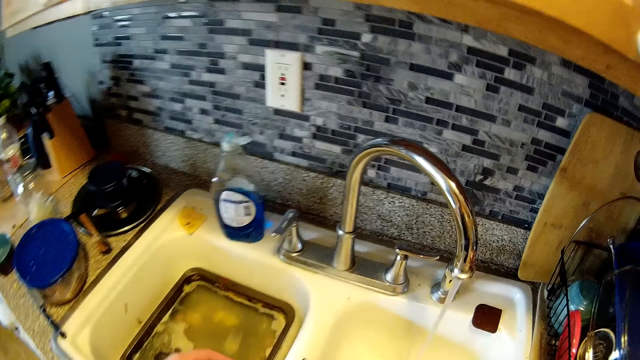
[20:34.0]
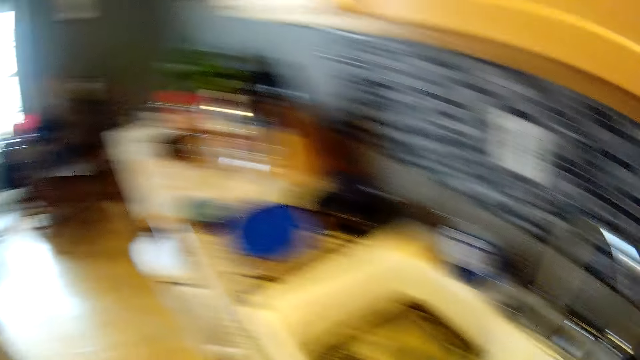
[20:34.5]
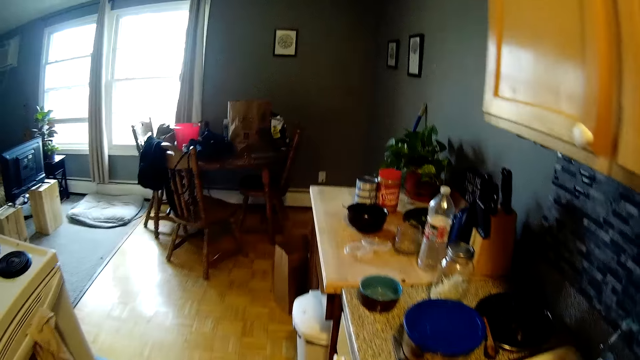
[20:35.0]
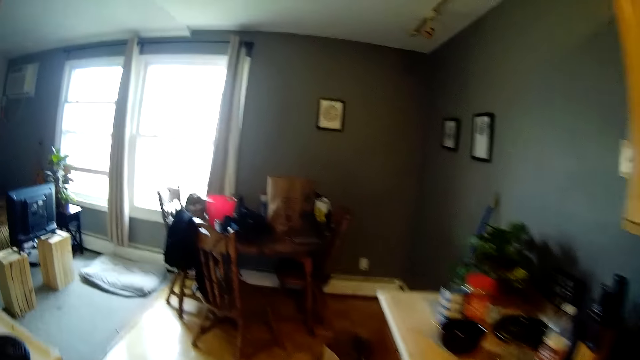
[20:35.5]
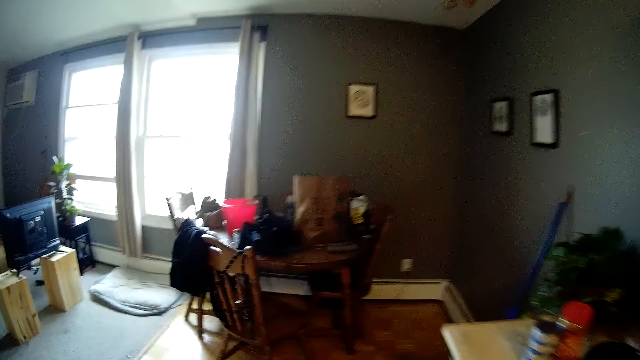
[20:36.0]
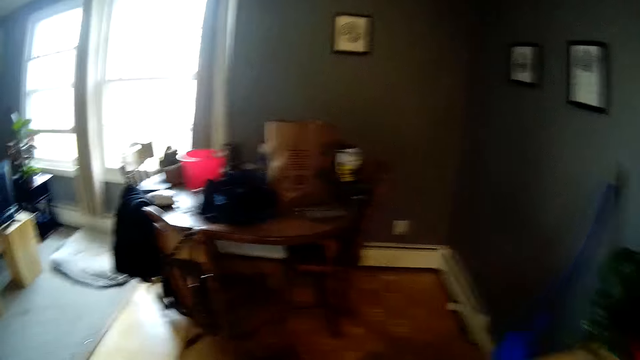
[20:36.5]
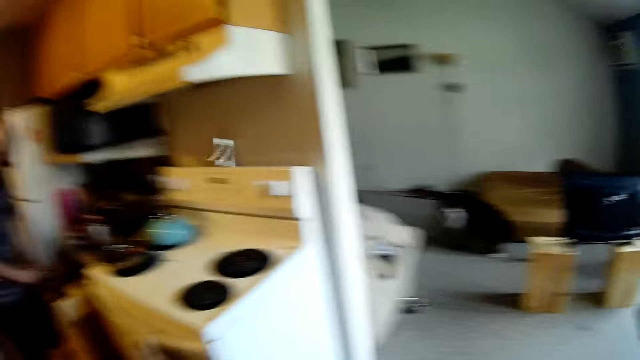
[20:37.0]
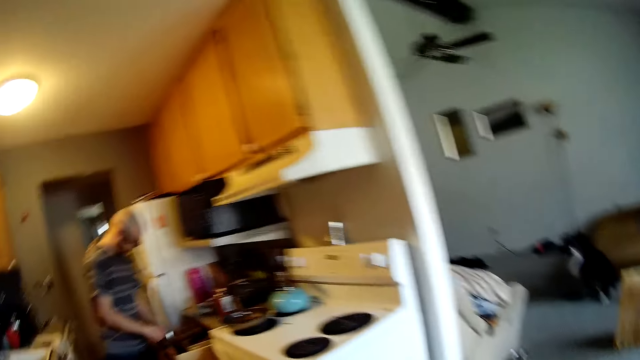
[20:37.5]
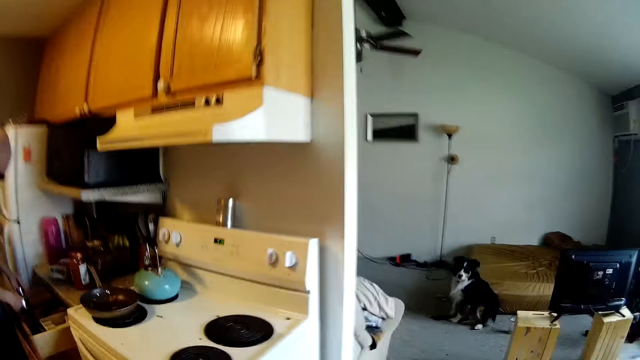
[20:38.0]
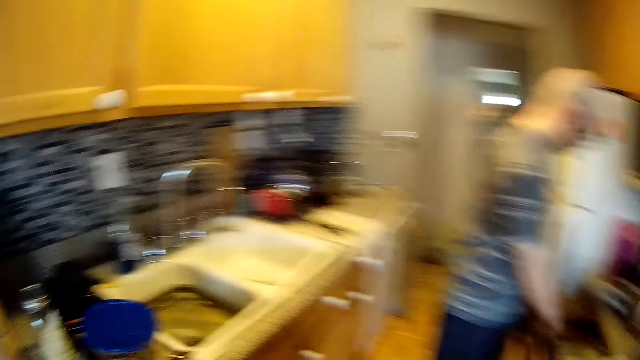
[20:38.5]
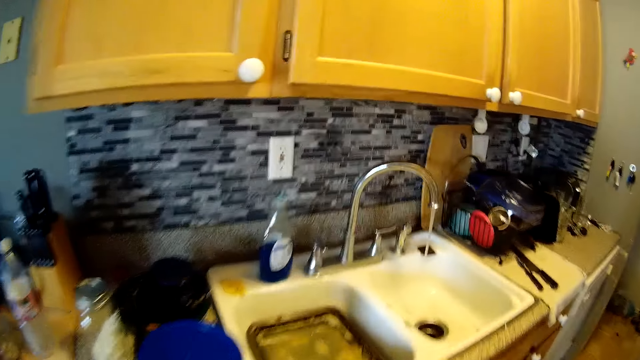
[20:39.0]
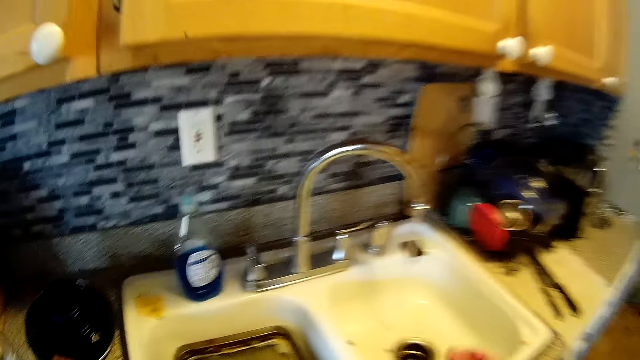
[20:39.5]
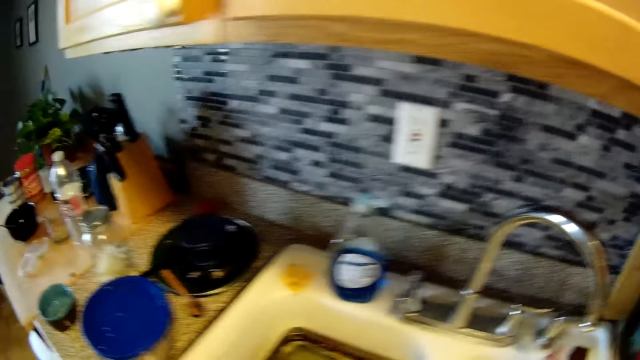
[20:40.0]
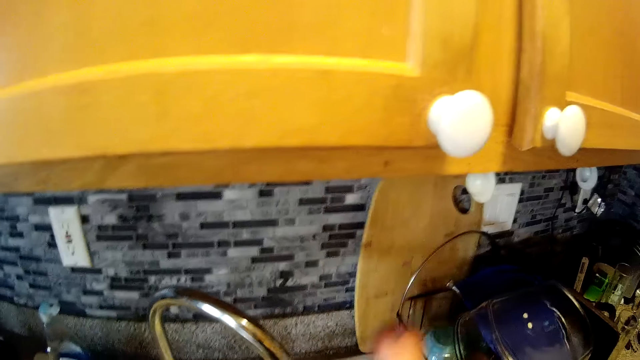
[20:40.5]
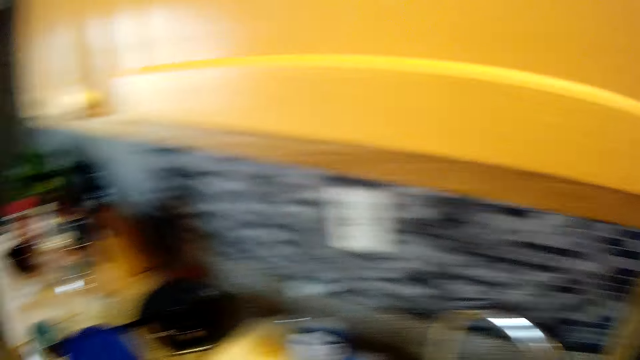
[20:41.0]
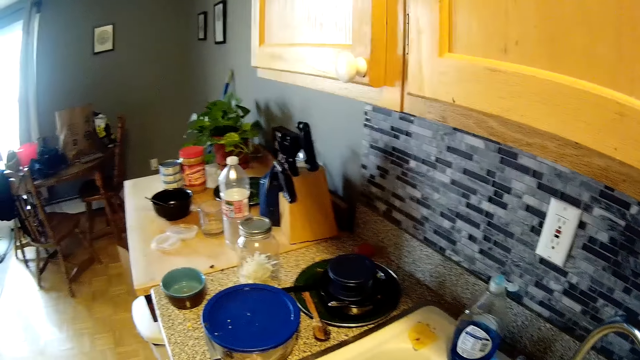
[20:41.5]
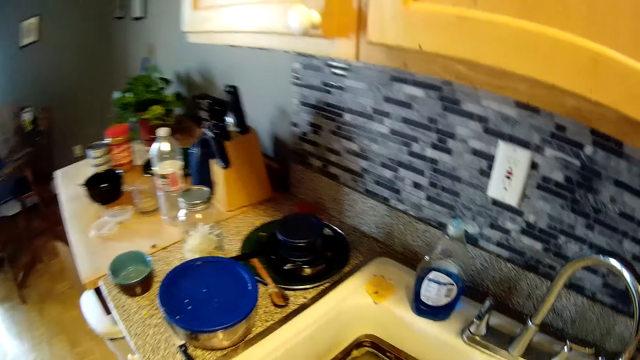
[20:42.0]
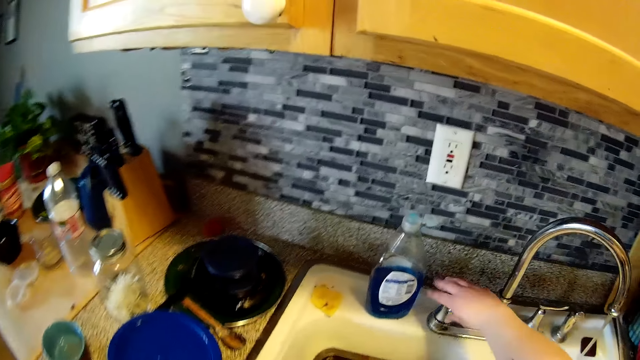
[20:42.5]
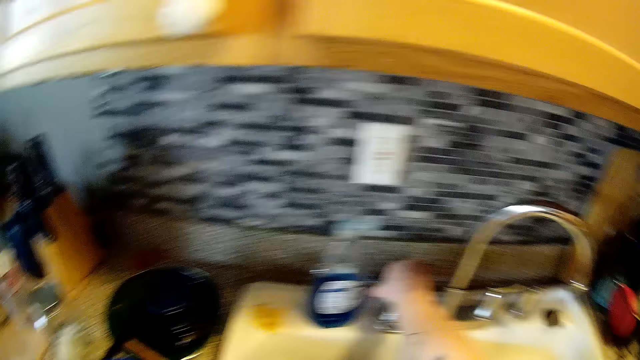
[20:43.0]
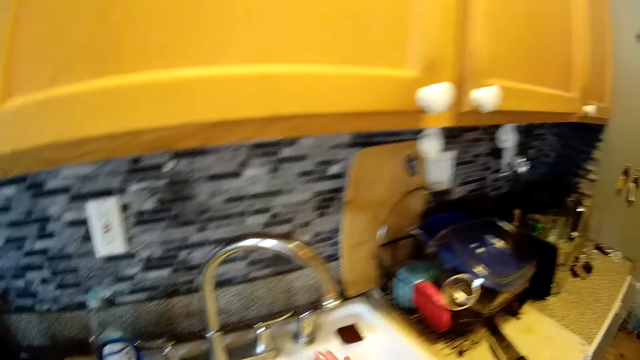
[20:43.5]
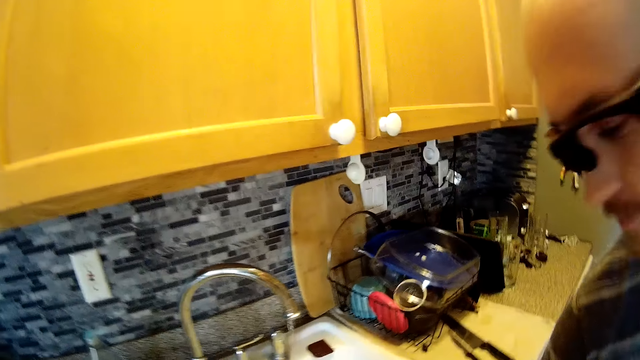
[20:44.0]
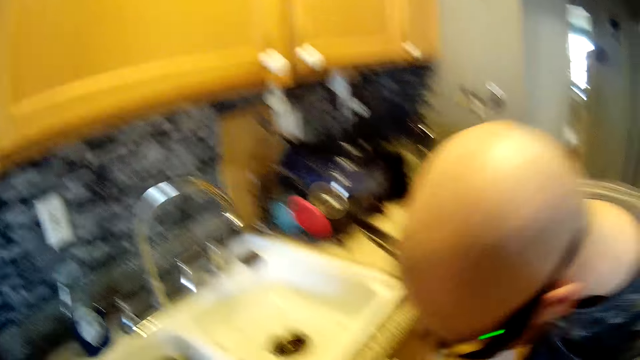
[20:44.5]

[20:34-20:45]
The camera wearer walks. She puts off the switch on the wall with her right hand. She raises her hand. She puts off the tap with her right hand.

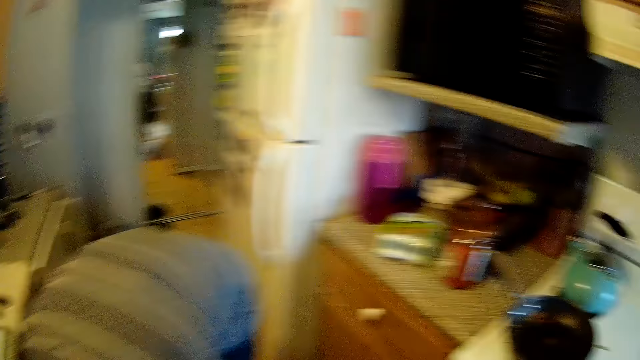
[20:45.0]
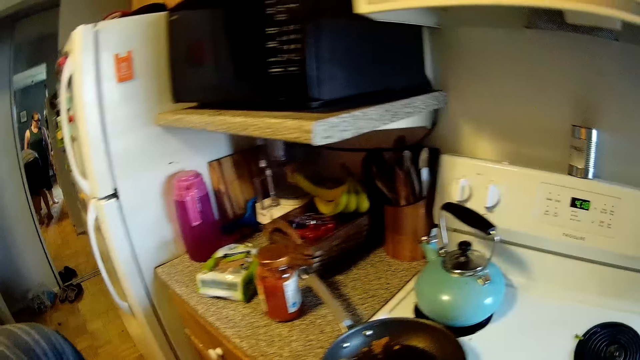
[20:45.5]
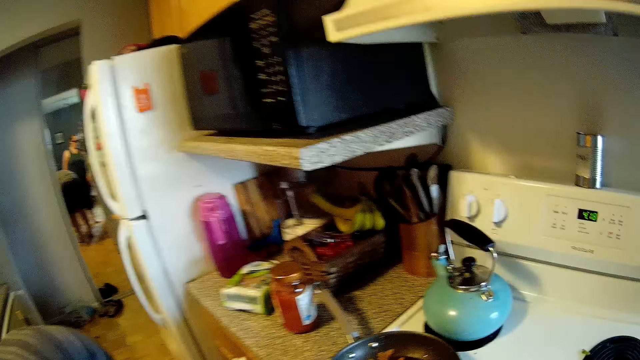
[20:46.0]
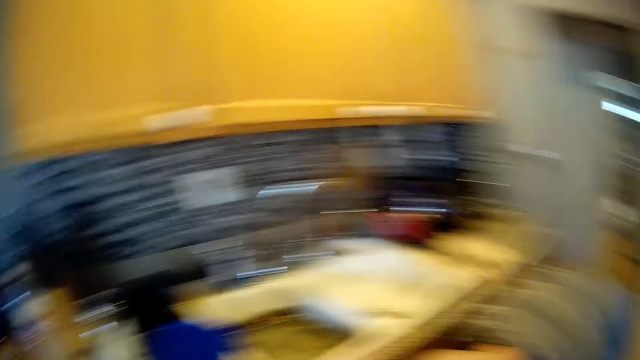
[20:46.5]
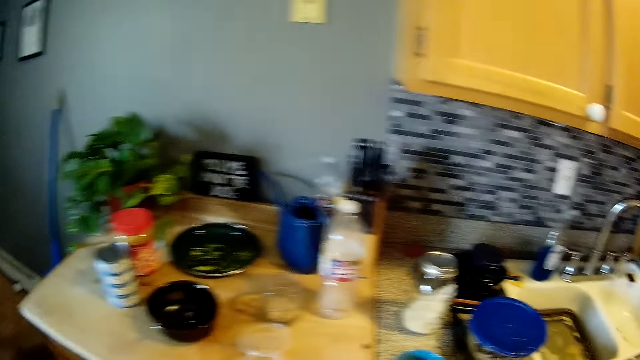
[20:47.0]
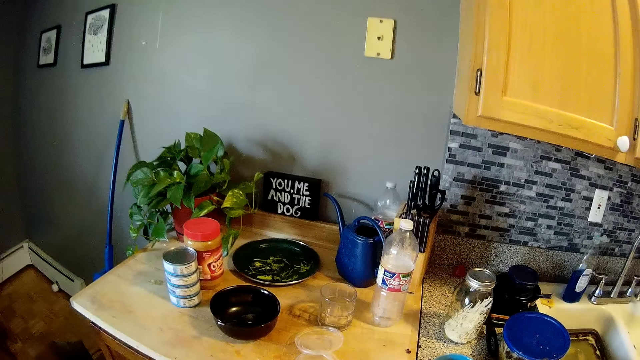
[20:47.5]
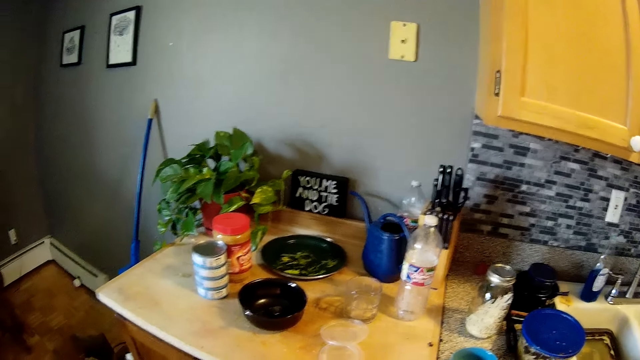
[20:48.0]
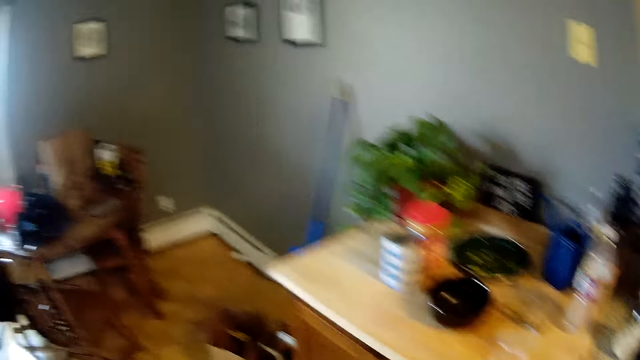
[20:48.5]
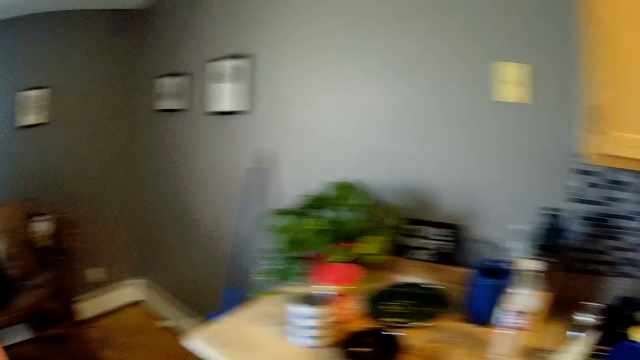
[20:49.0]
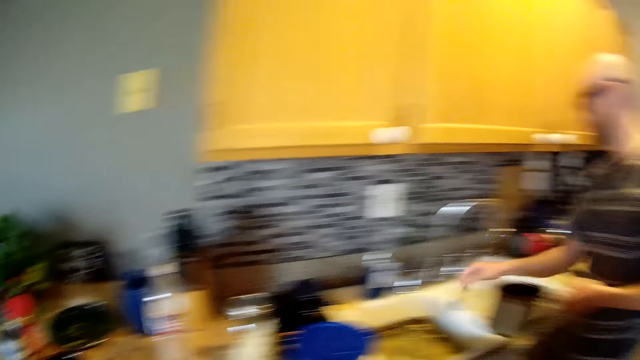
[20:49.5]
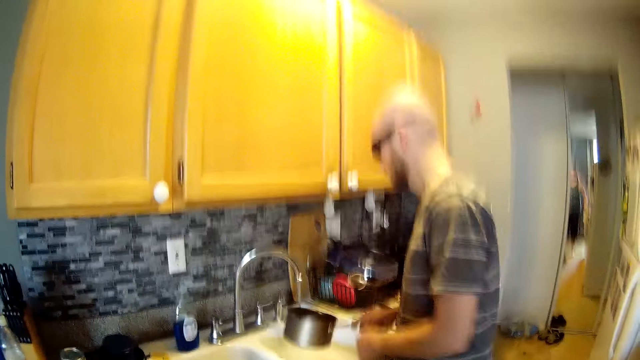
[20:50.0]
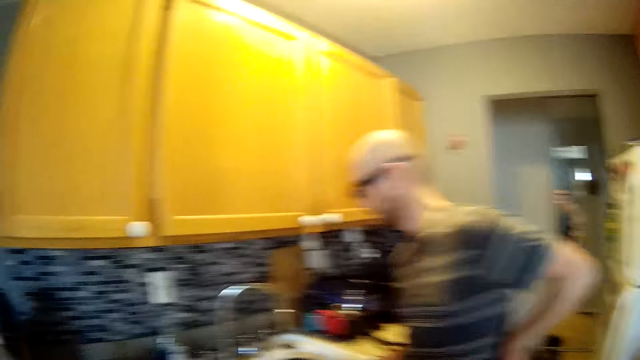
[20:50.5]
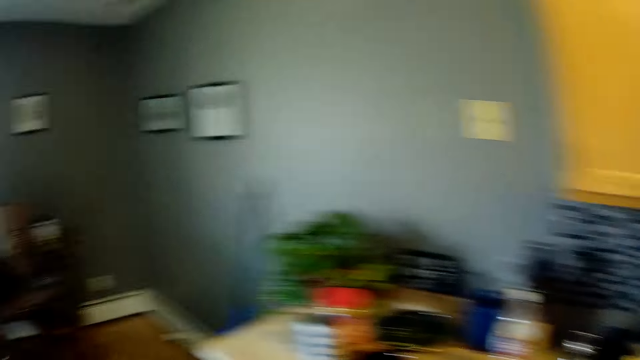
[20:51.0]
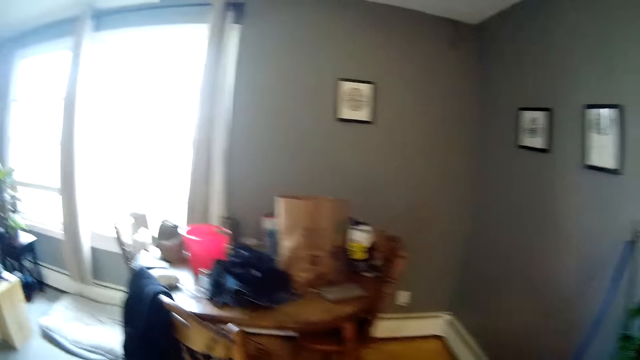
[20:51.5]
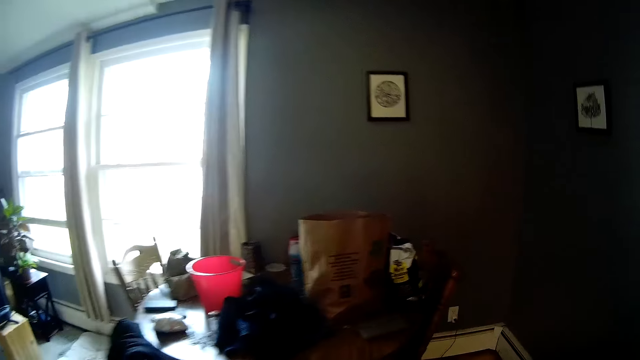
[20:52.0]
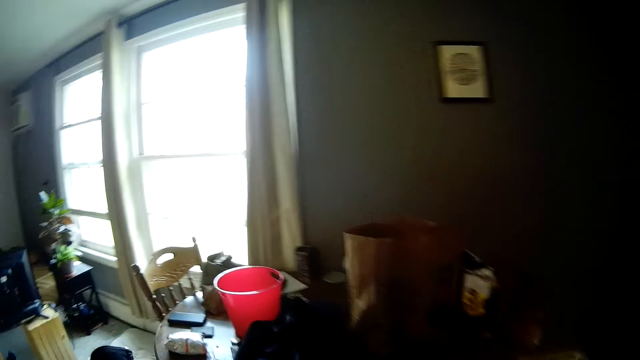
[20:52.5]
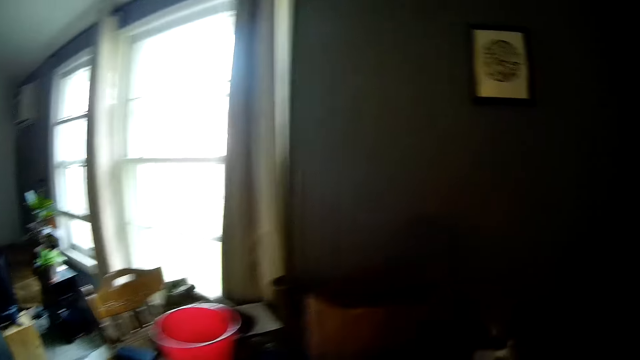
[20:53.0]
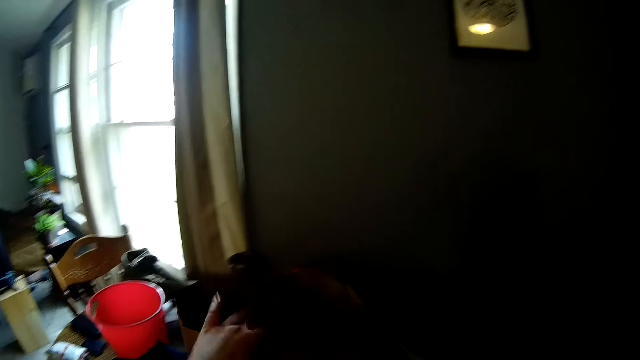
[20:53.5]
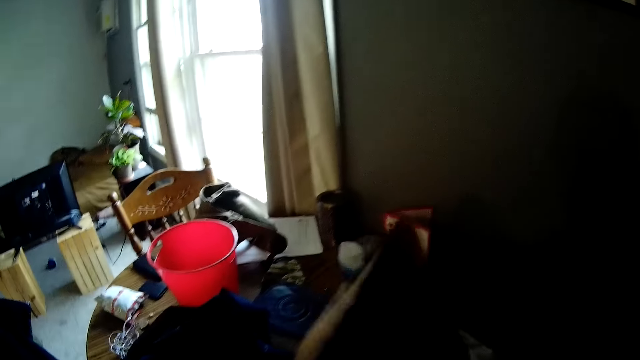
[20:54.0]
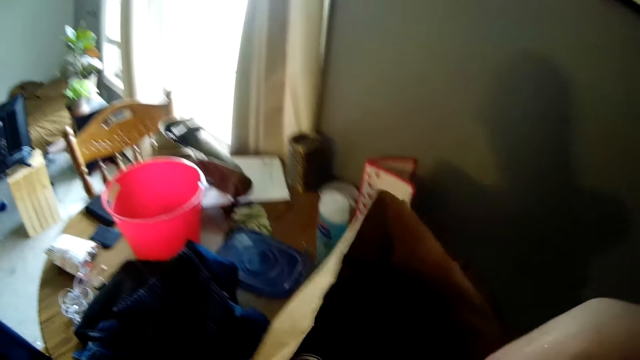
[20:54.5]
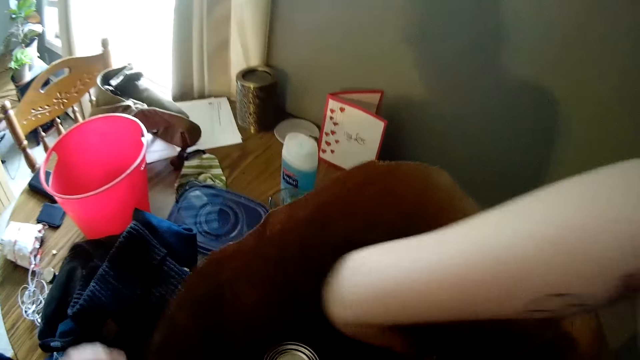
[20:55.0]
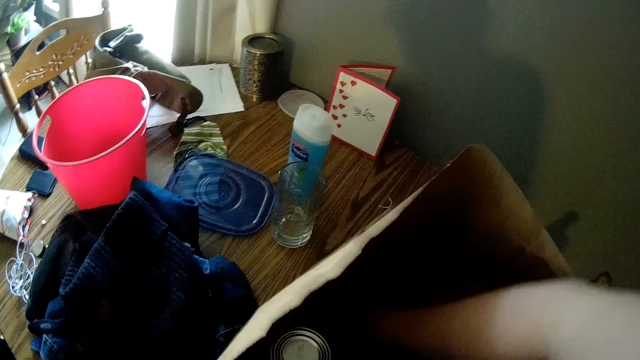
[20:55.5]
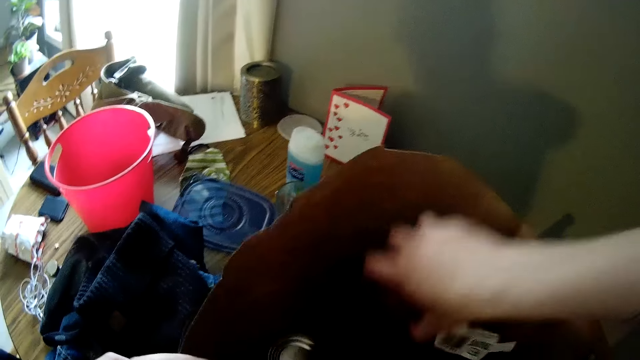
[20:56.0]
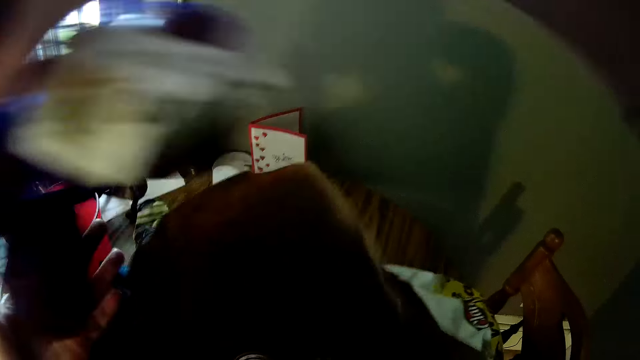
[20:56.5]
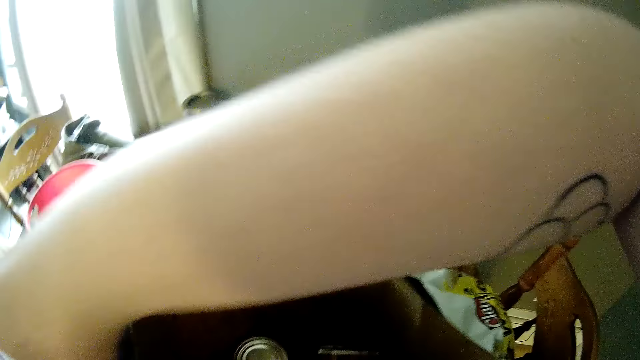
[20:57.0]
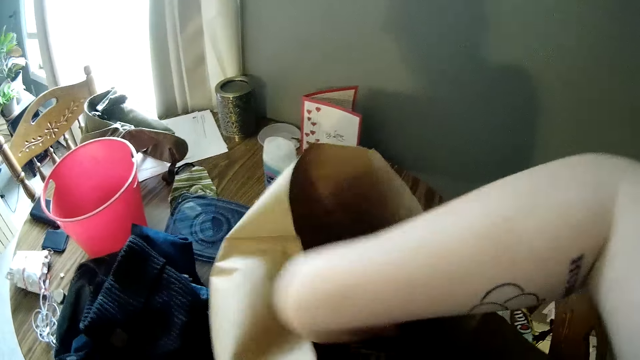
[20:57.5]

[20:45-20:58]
The camera wearer walks. A man puts on the tap with his left hand. He transfers a pot in his left hand to his right hand and puts the pot in his right hand in a sink. The camera wearer picks a can or paper from a bag with her right hand. She picks fruits. She places the can in her right hand on her left hand.
